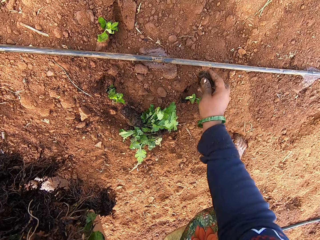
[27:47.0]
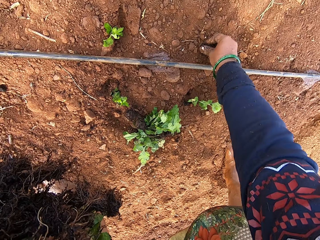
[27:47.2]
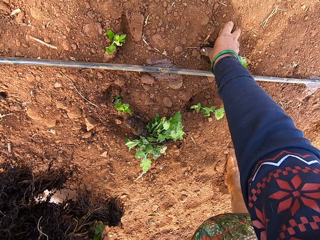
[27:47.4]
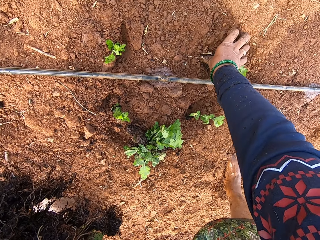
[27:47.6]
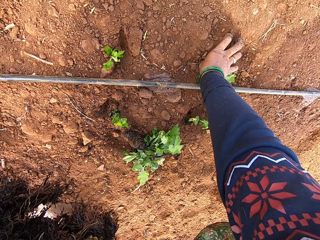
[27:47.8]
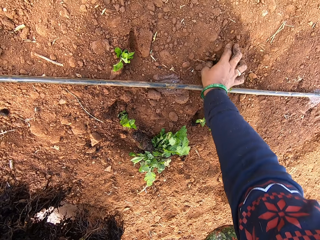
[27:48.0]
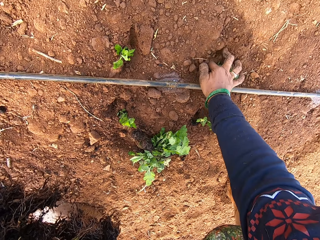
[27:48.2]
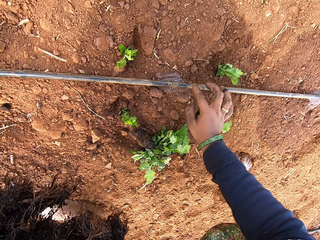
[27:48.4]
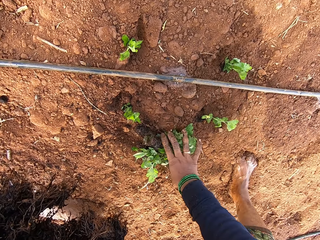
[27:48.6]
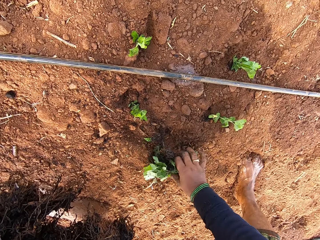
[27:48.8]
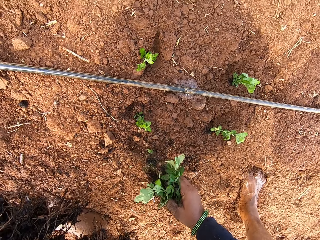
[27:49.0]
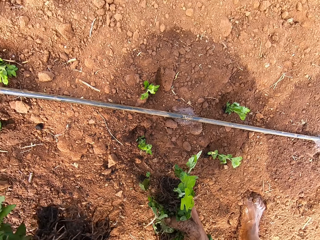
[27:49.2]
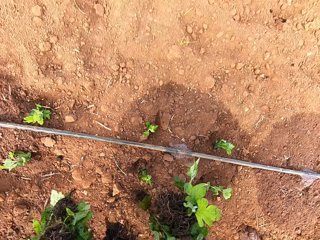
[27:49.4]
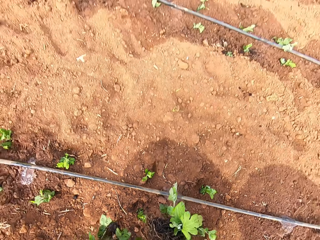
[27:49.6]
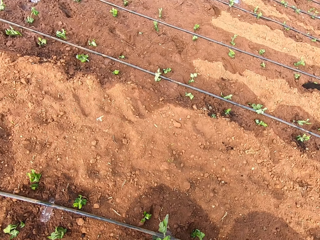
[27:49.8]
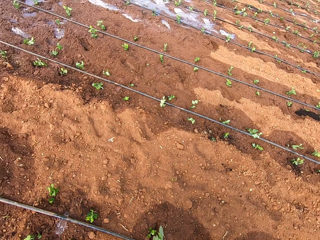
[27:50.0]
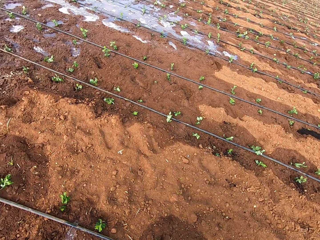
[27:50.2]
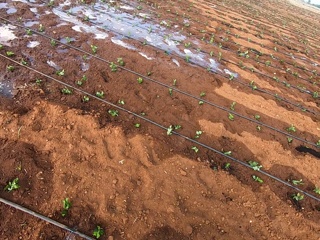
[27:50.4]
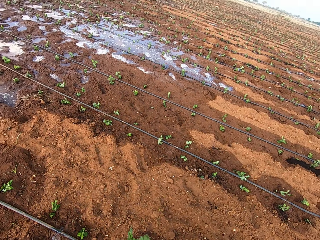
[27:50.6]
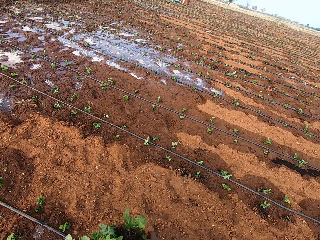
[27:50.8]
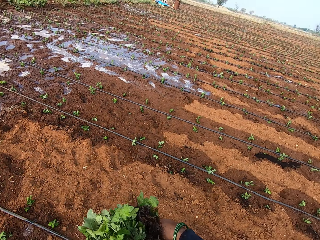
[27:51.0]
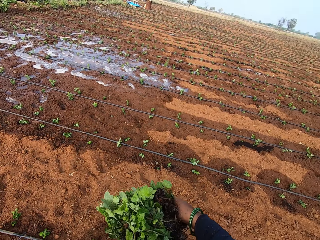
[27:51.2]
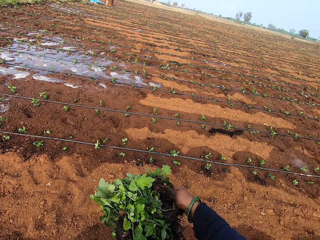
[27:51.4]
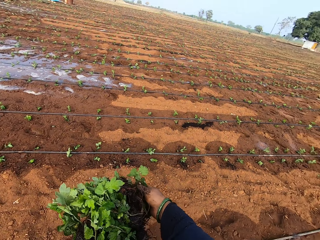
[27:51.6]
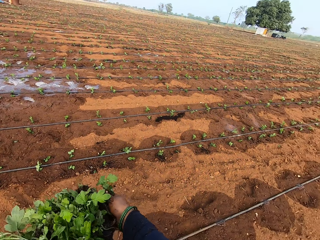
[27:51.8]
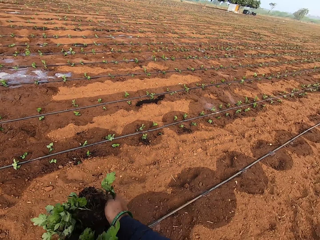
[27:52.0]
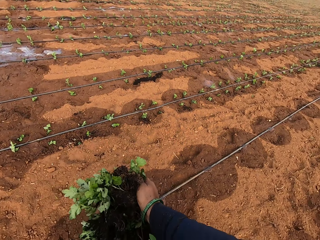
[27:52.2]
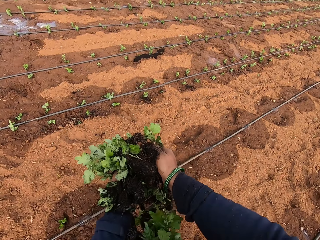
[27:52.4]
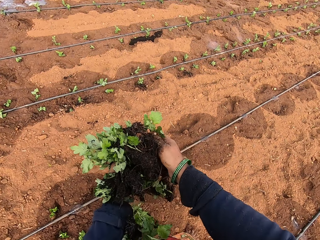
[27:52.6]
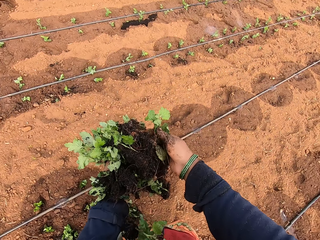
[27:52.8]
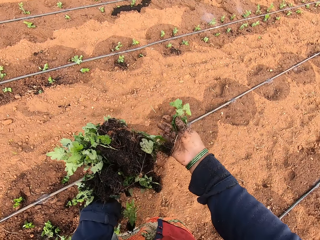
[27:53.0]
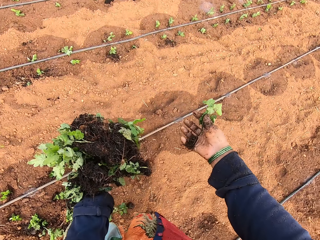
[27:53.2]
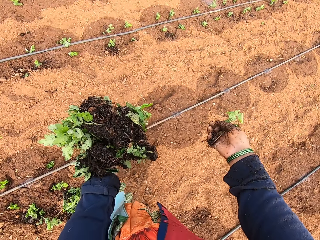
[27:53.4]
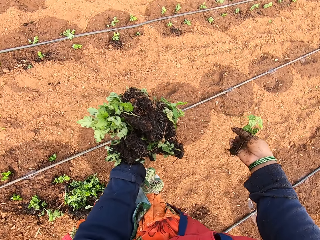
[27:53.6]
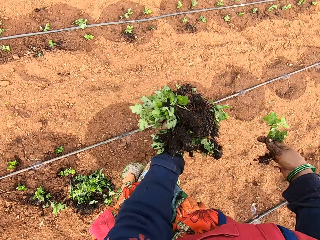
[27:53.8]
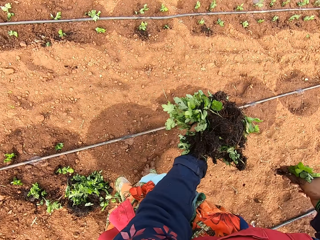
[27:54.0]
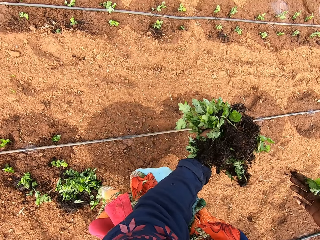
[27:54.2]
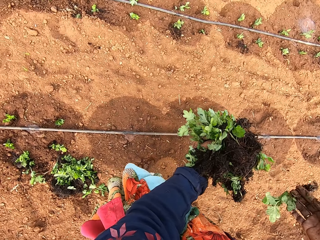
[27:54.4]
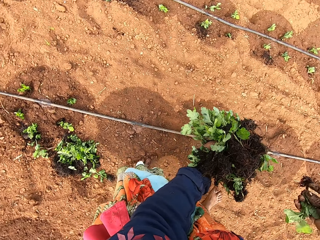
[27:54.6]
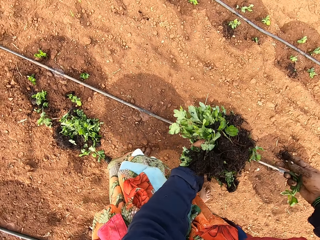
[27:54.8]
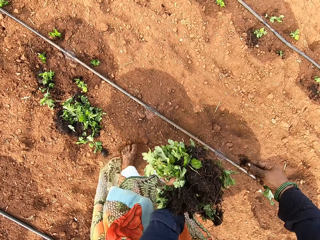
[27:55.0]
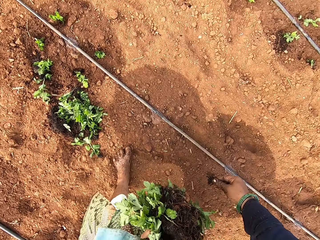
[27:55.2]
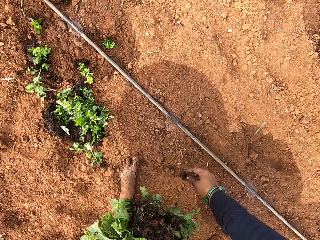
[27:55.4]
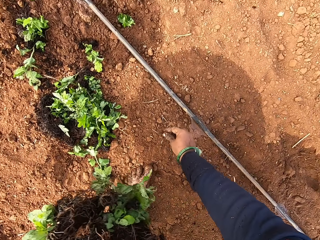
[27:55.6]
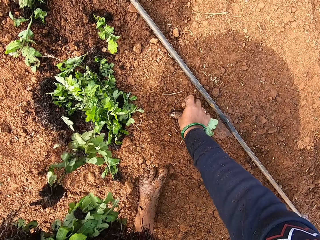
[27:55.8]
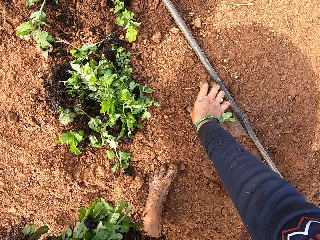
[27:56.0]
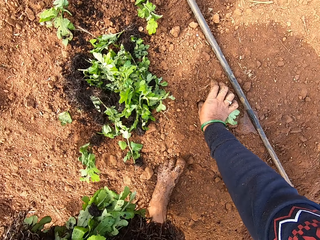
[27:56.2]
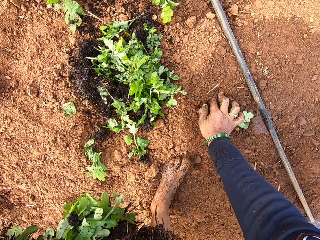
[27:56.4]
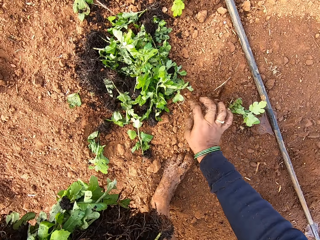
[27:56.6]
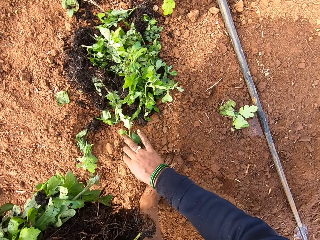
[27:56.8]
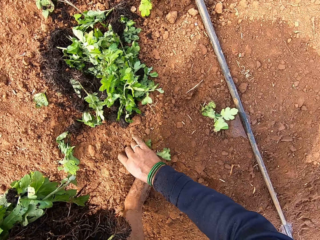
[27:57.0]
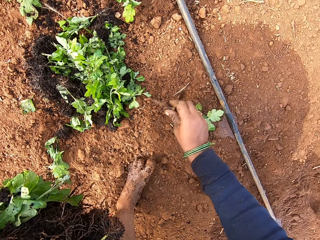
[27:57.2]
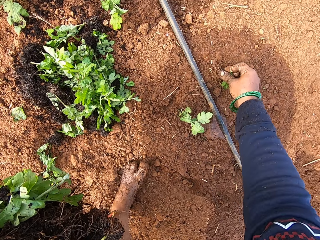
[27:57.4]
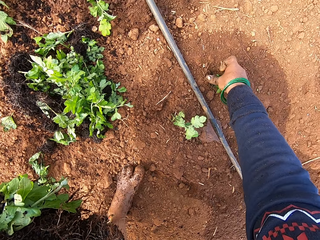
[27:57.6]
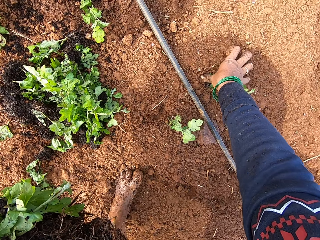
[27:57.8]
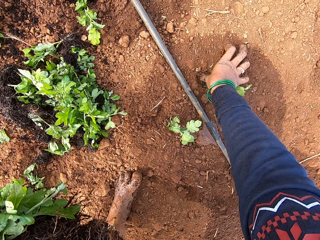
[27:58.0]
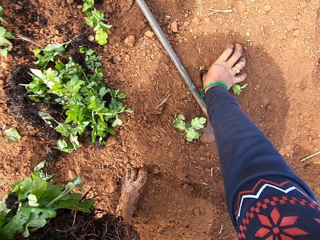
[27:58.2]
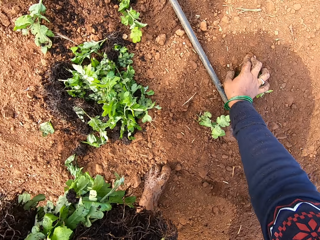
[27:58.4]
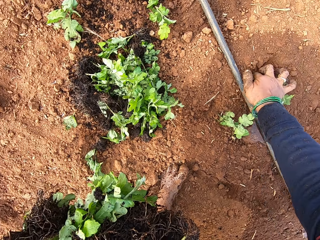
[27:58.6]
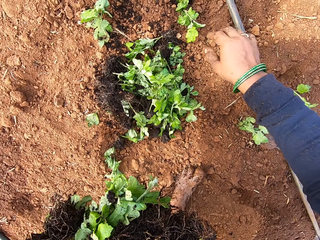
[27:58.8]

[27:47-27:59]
The camera wearer picks up a coriander plant from the ground with her right hand. She pushes the plant roots into the ground with her right hand. She picks up the bunch of coriander plants from the ground with her right hand. She stands up. She looks around the farm. She bends down. She pushes a plant's roots into the ground with her right hand. She drops a plant. She picks up a coriander plant from the ground with her right hand. She pushes the plant roots into the ground with her right hand.

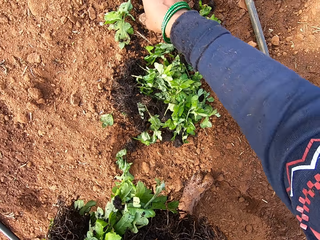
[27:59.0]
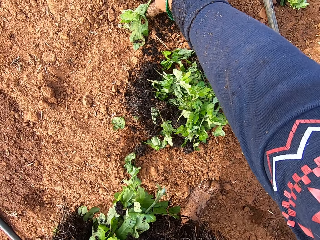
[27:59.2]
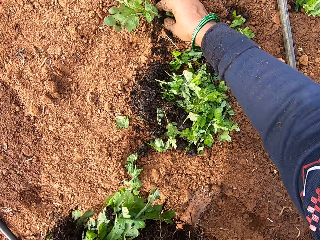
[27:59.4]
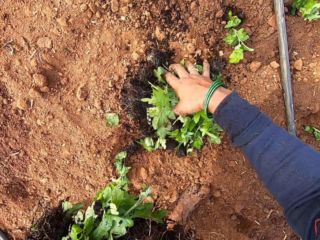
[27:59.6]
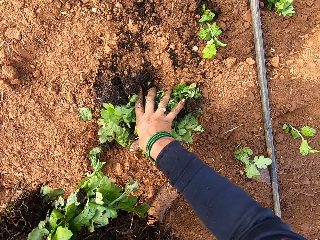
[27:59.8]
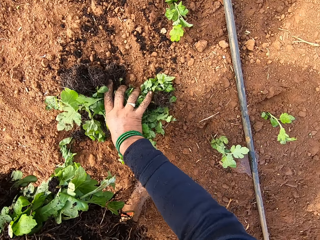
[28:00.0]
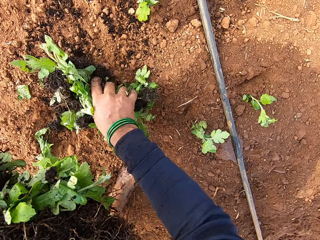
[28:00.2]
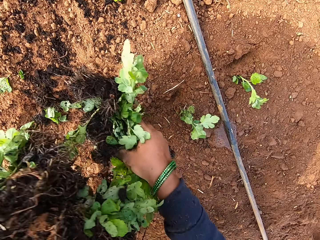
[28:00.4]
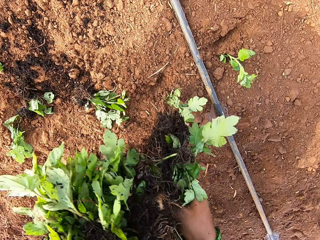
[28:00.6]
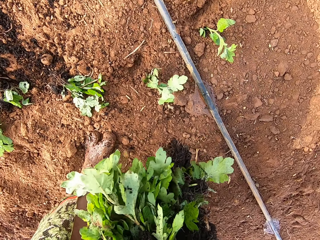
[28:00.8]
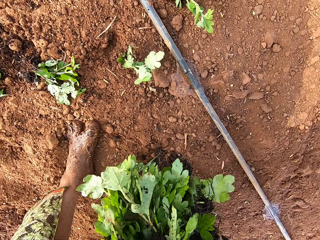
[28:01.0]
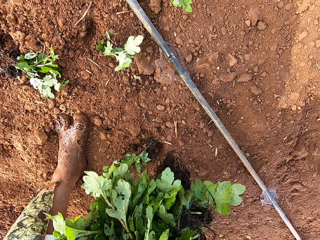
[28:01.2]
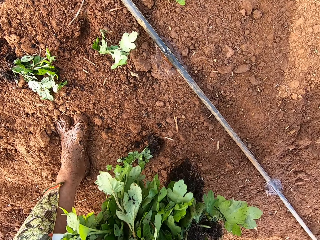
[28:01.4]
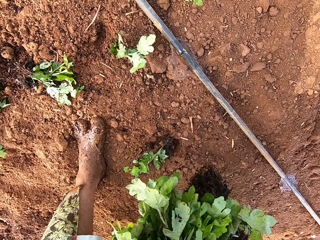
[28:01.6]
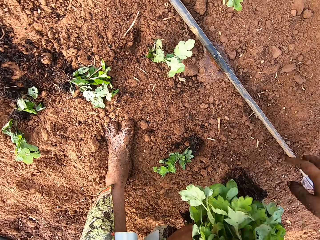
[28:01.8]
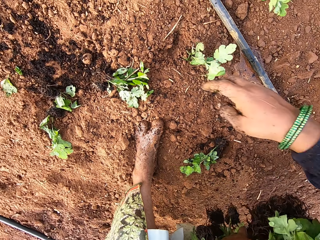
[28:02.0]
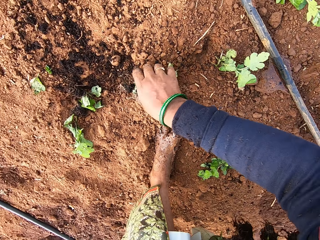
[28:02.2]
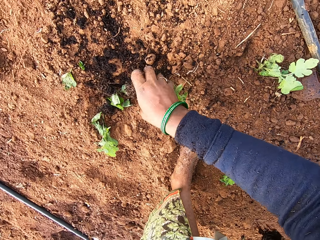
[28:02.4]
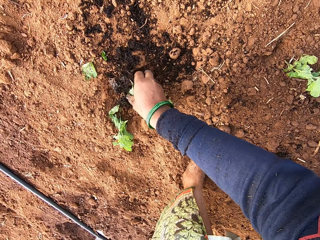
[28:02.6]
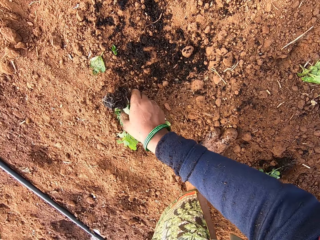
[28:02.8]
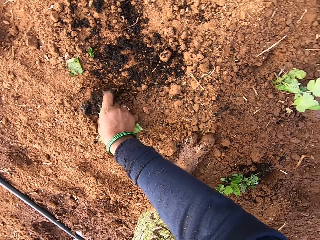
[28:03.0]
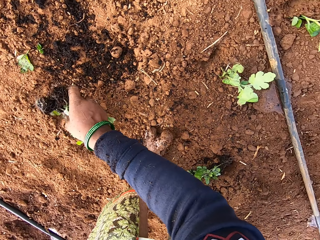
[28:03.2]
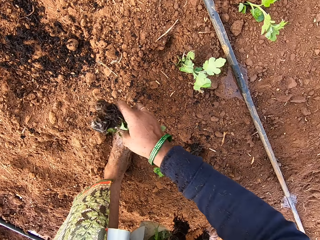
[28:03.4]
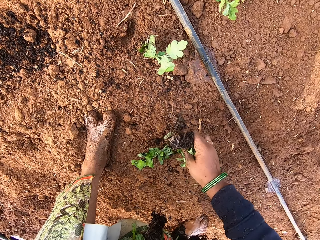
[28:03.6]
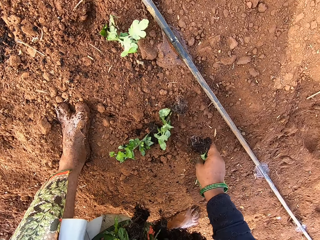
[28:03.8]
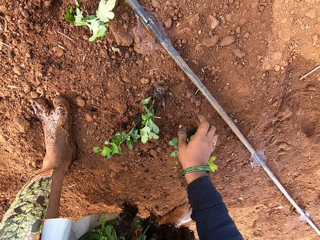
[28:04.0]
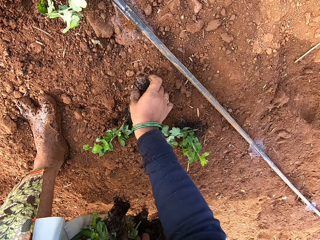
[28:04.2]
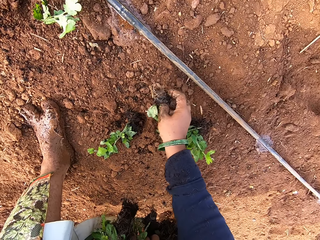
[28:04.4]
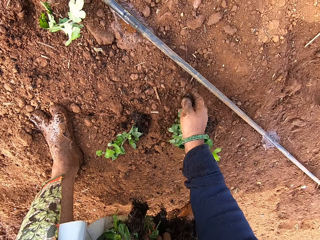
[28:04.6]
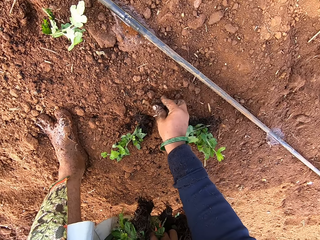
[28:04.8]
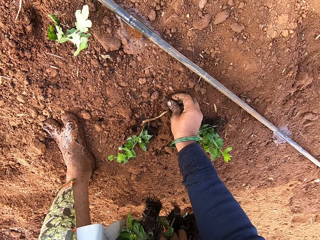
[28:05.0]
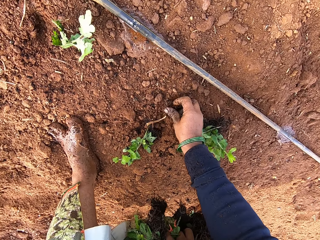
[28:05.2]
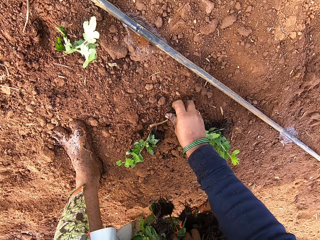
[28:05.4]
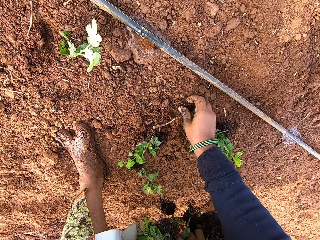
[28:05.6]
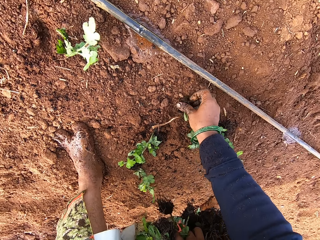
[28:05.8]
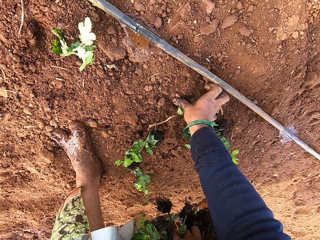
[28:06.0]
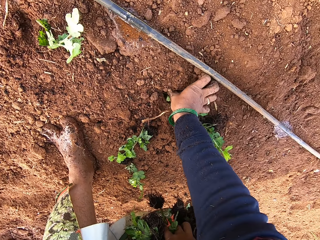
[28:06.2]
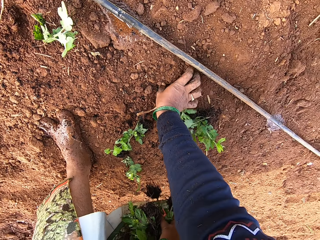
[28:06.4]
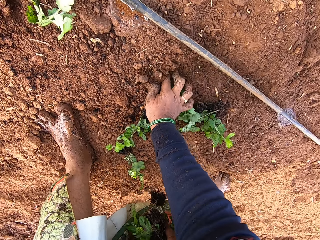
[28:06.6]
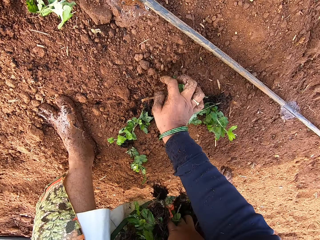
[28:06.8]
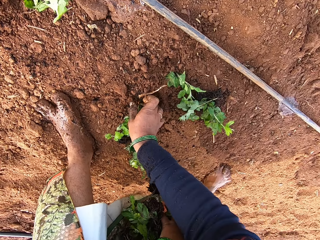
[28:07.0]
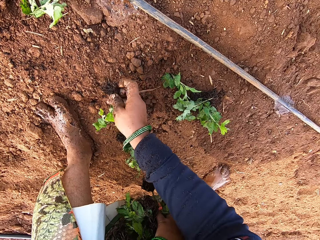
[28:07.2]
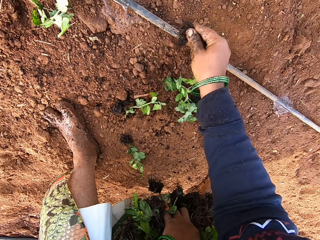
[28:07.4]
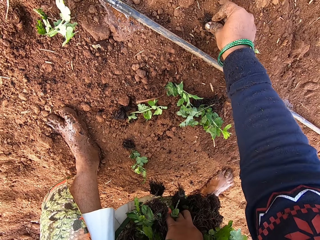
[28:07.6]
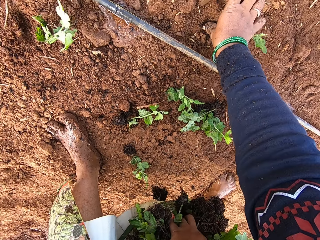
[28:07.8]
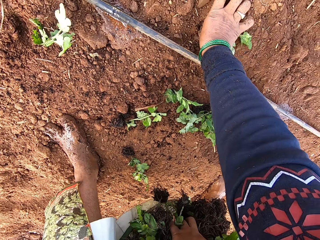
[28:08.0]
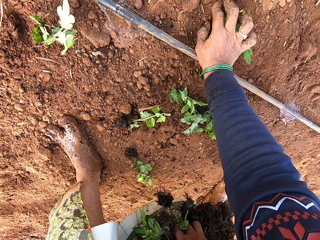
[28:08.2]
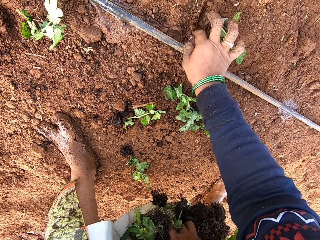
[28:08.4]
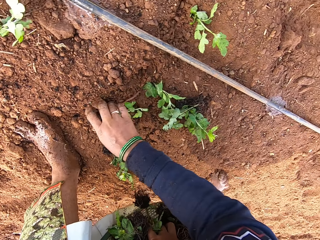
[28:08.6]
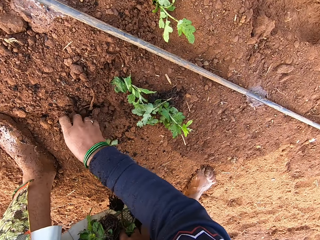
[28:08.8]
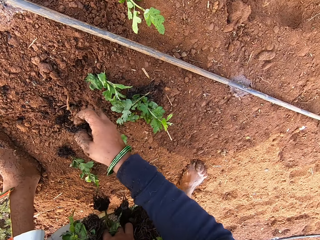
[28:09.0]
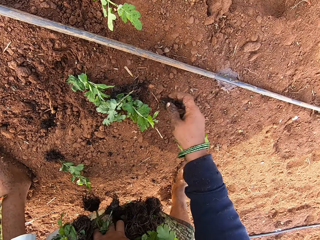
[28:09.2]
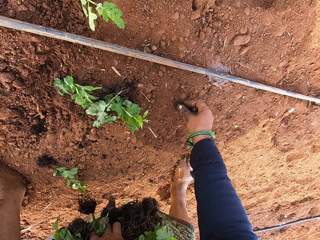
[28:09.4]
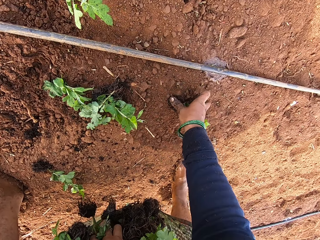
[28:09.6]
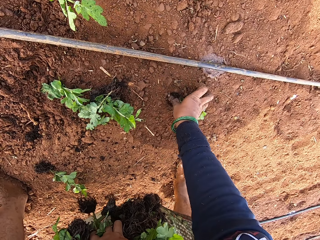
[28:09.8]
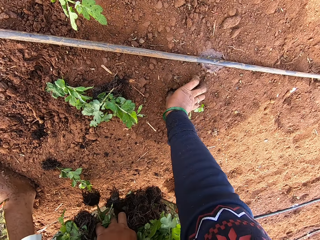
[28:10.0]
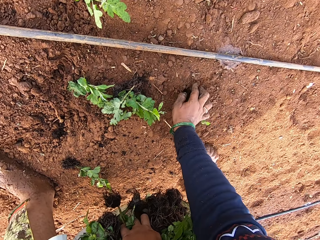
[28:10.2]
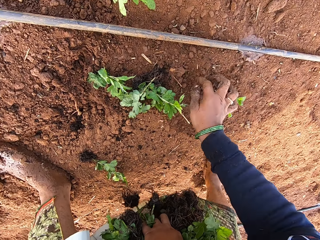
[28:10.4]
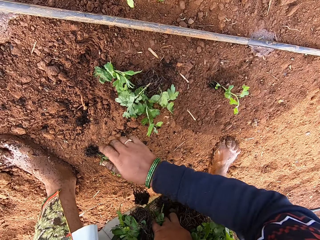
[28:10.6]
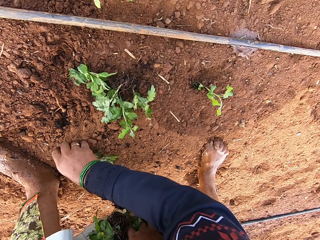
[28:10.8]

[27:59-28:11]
The camera wearer picks up the bunch of coriander plants from the ground with her right hand. She holds the plants with her left hand. She exchanges the plants in her hand. She picks up coriander plants from the ground with her right hand. She drops the plants on the ground with her right hand. She picks up the coriander plant from the ground with her right hand. She pushes a twig on the ground with her right hand. She pushes the plant roots into the ground with her right hand. She picks up a coriander plant from the ground with her right hand. She pushes the plant roots into the ground with her right hand. She picks up a coriander plant from the ground with her right hand. She pushes the plant roots into the ground with her right hand. She picks up a coriander plant from the ground with her right hand.
